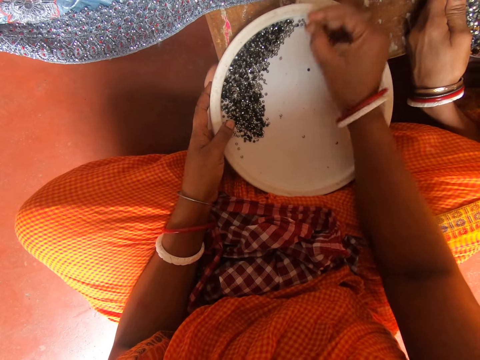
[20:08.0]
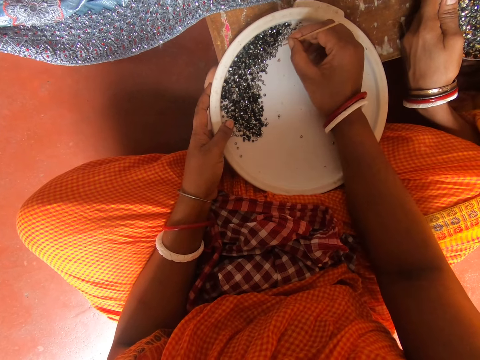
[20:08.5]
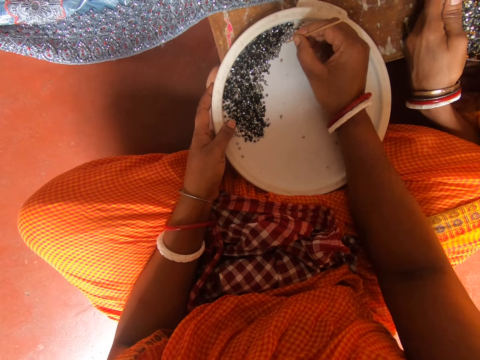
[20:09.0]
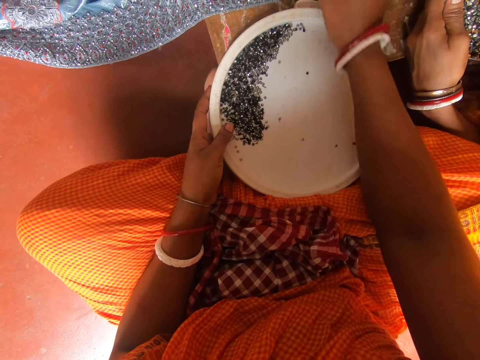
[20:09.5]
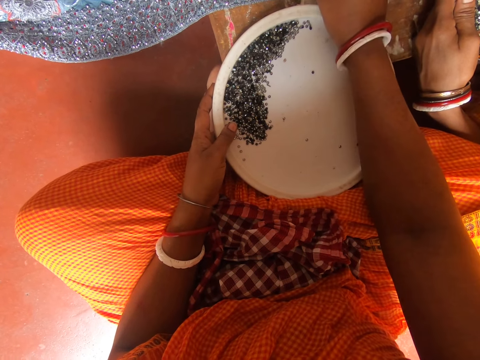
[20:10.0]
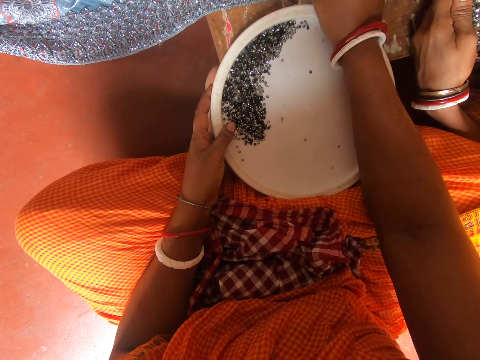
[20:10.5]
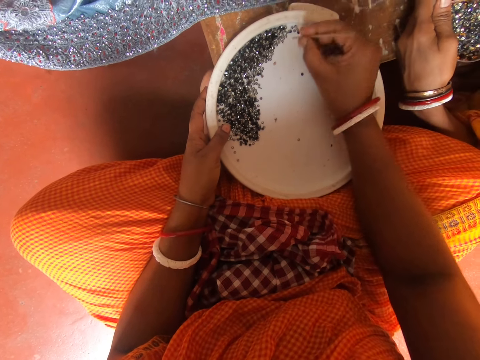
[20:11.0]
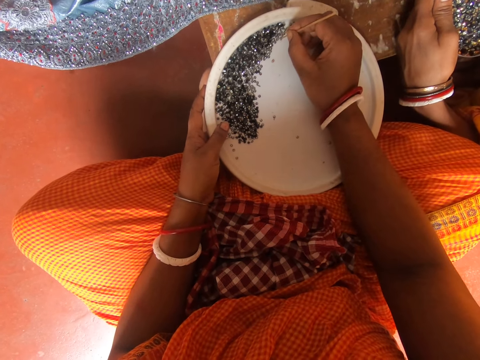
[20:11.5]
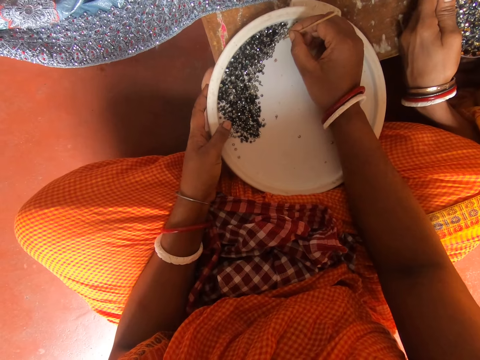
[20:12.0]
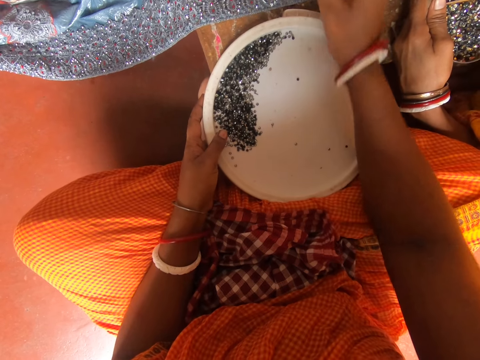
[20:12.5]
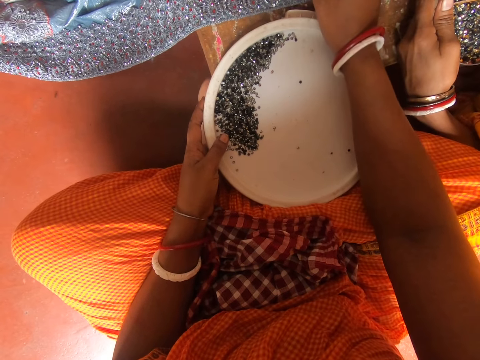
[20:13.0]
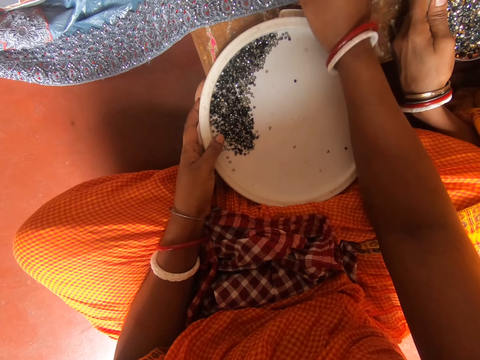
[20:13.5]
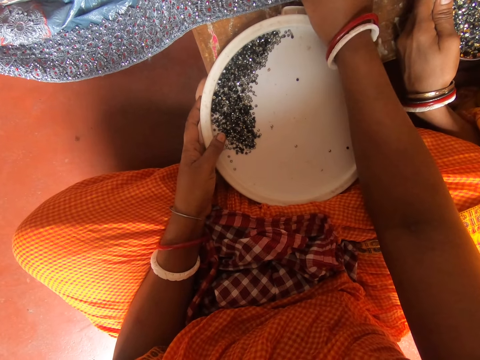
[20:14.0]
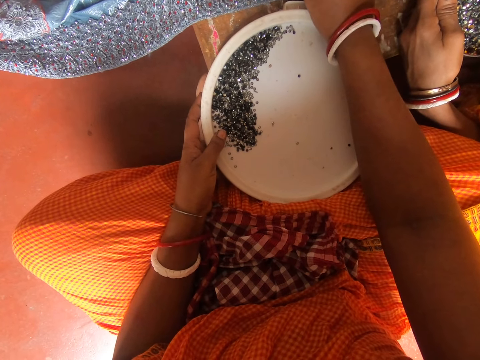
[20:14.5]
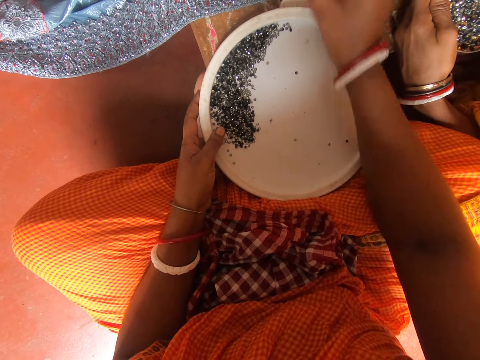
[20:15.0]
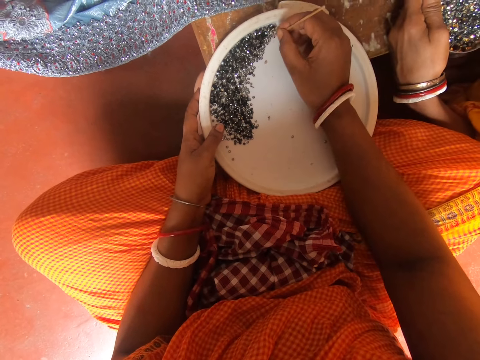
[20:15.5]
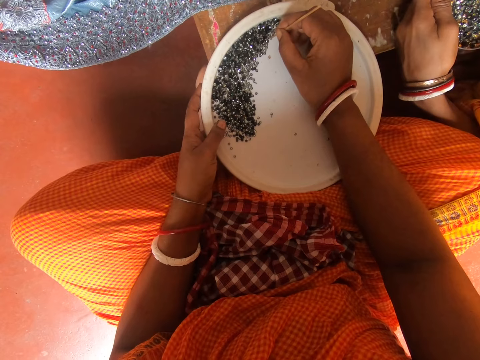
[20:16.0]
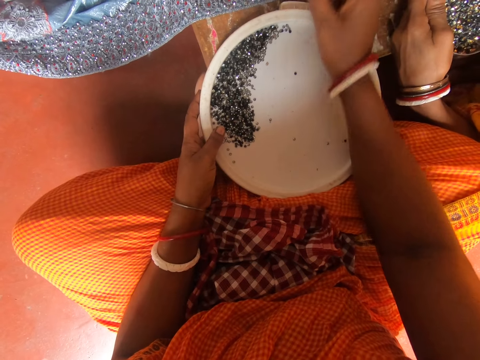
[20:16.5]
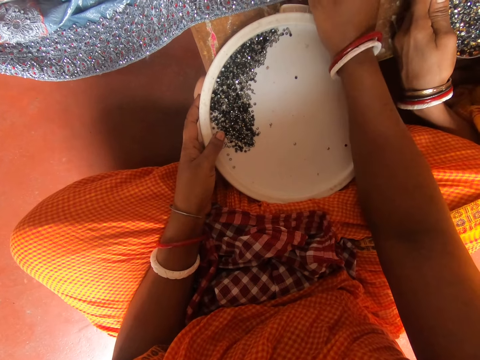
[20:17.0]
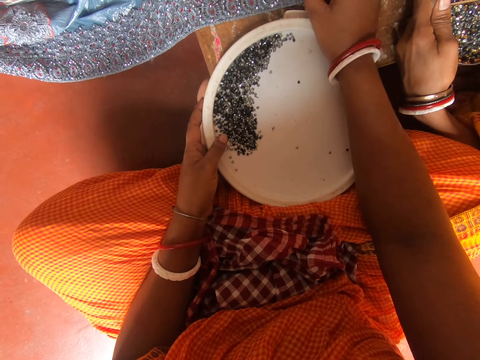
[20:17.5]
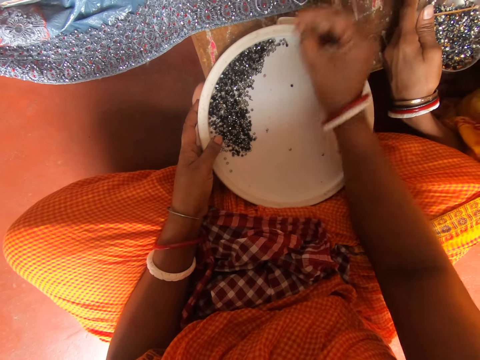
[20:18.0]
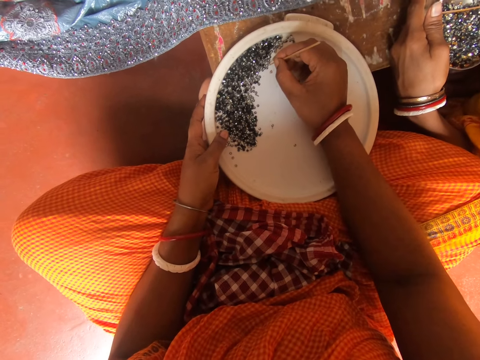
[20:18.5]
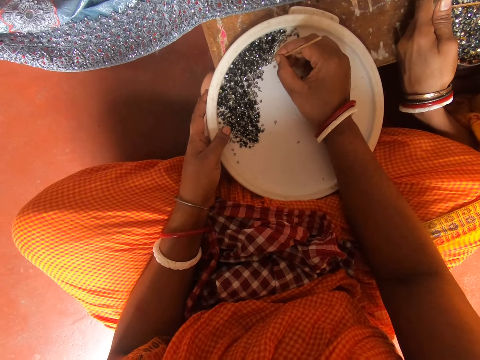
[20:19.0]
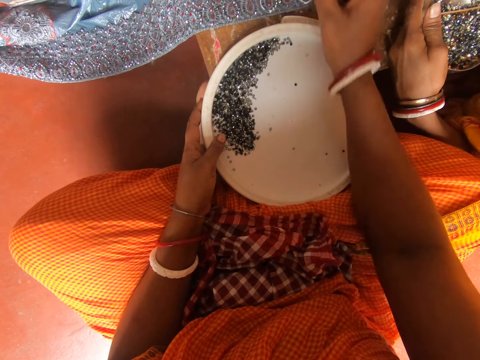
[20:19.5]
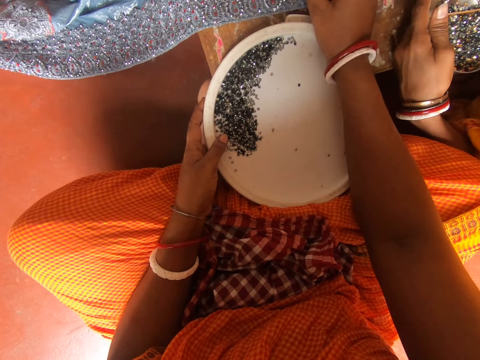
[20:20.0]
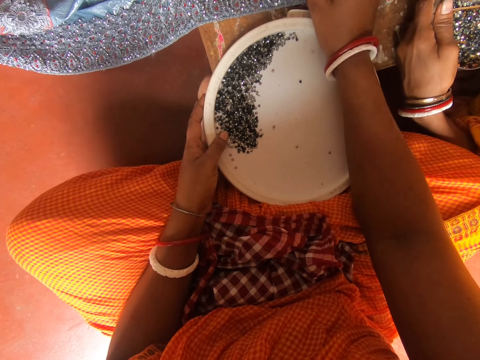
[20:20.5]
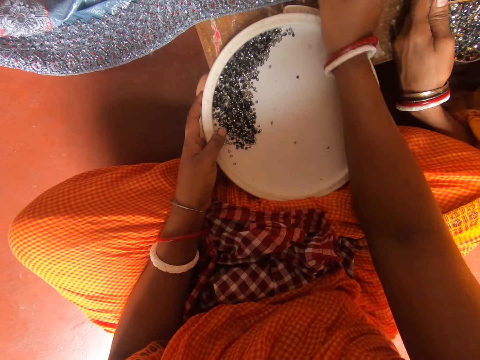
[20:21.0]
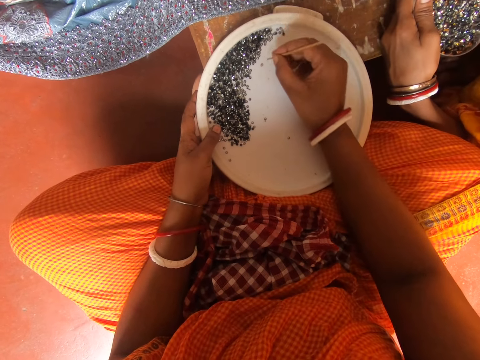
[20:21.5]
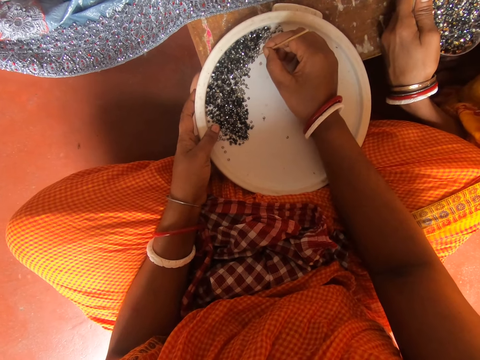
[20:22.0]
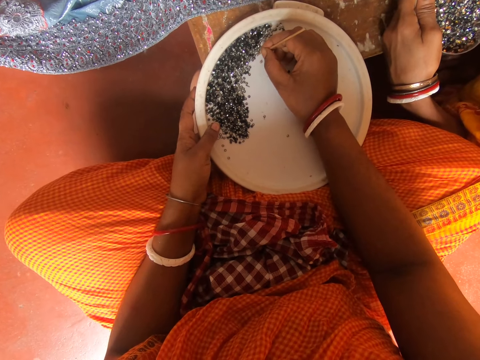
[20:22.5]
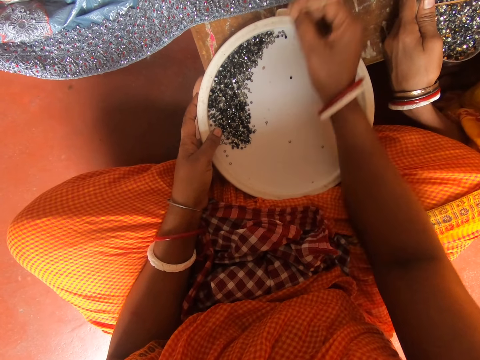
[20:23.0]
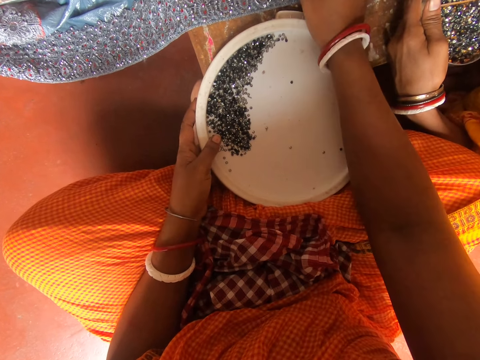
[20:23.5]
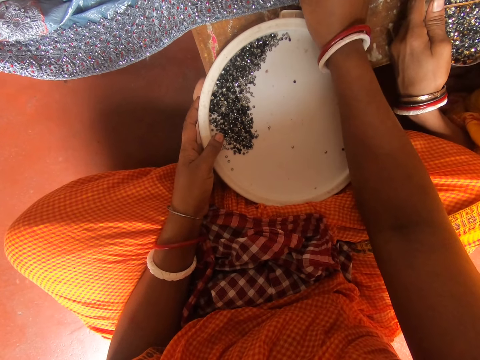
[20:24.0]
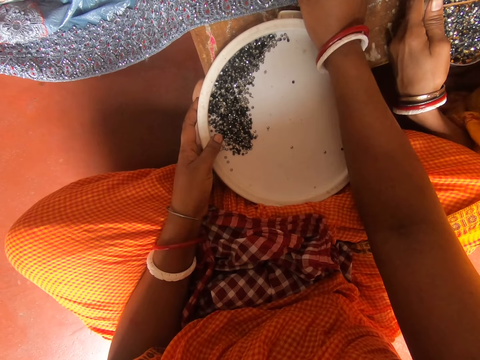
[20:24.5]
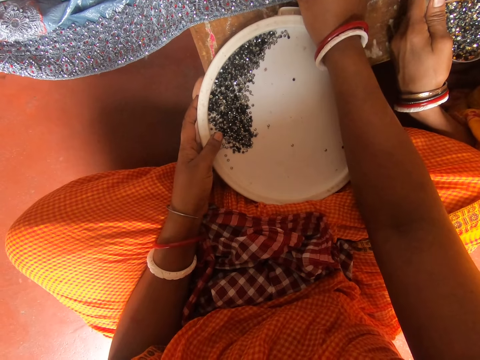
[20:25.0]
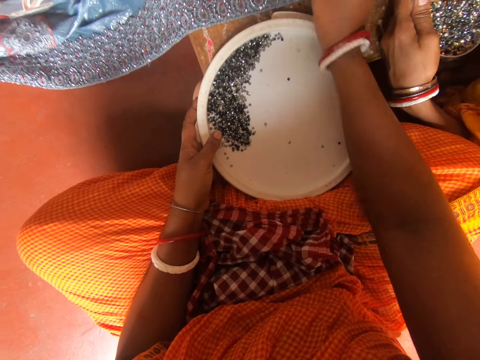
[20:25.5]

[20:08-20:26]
The camera wearer picks the piece of decorative glitter in the tray with a piece of stick. They decorate the piece of cloth with the decorative glitter in the tray. They pick the piece of decorative glitter in the tray with the piece of stick. They decorate the piece of cloth with the decorative glitter in the tray. They pick the piece of decorative glitter in the tray with the piece of stick. They decorate the piece of cloth with the decorative glitter in the tray. They pick the piece of decorative glitter in the tray with the piece of stick. They decorate the piece of cloth with the decorative glitter in the tray. They pick the piece of decorative glitter in the tray with the piece of stick. They decorate the piece of cloth with the decorative glitter in the tray.

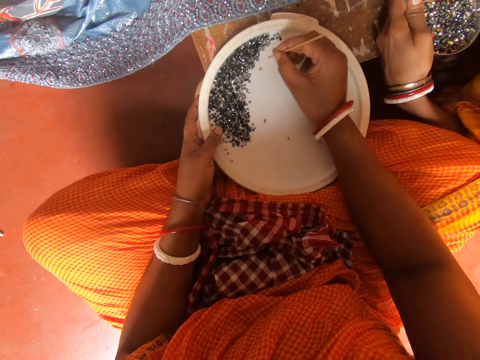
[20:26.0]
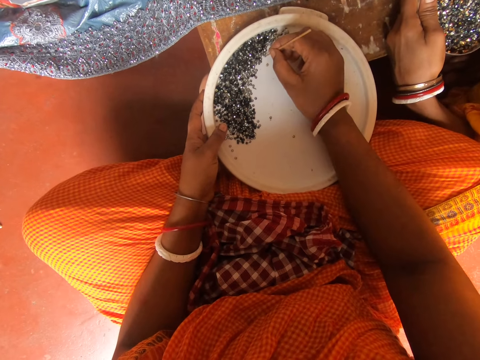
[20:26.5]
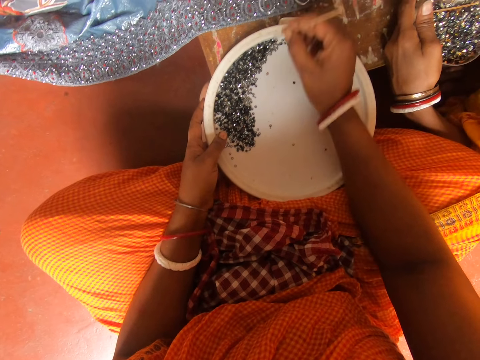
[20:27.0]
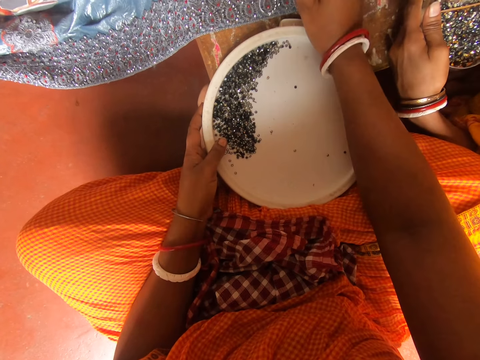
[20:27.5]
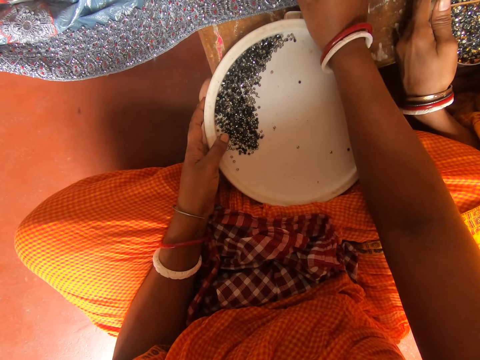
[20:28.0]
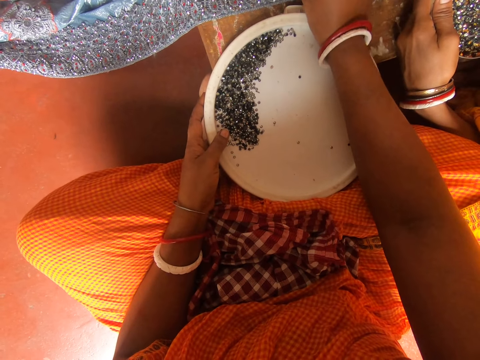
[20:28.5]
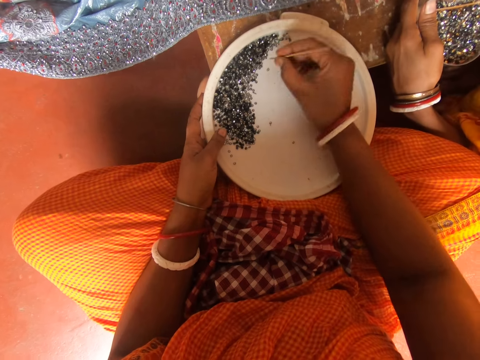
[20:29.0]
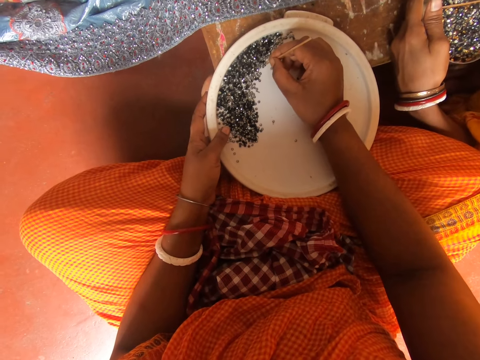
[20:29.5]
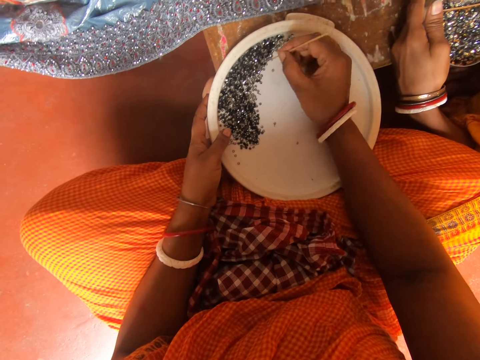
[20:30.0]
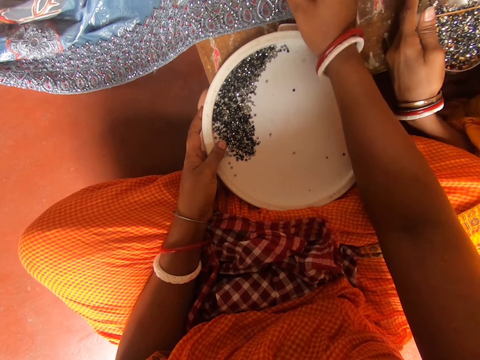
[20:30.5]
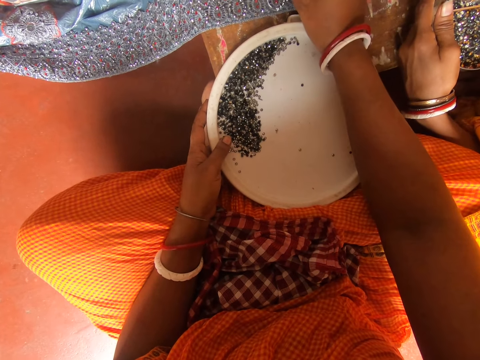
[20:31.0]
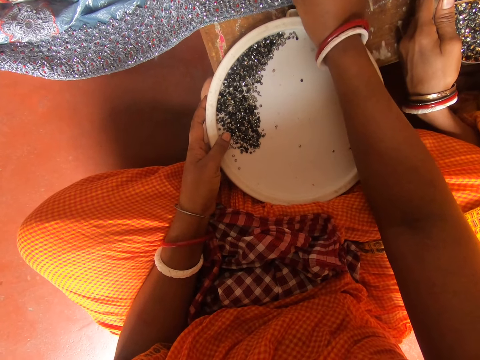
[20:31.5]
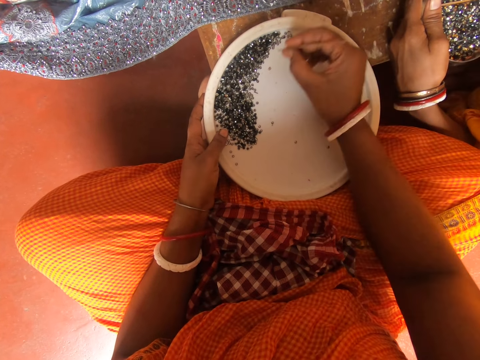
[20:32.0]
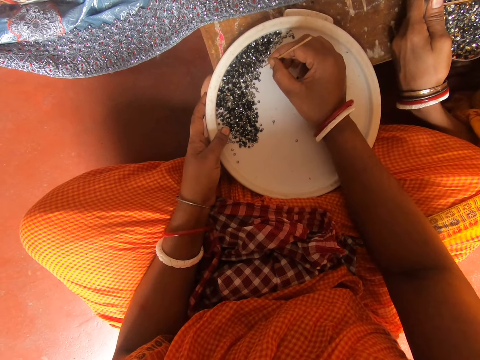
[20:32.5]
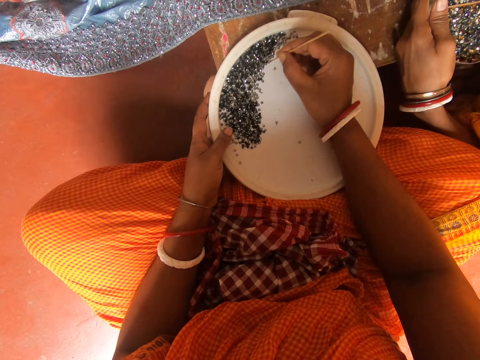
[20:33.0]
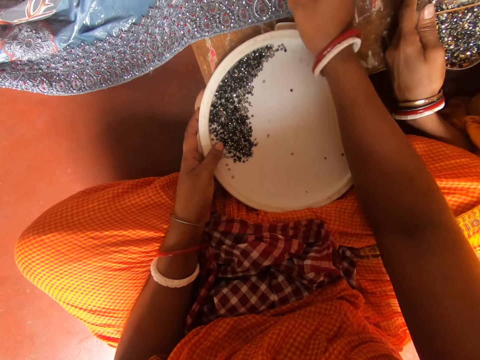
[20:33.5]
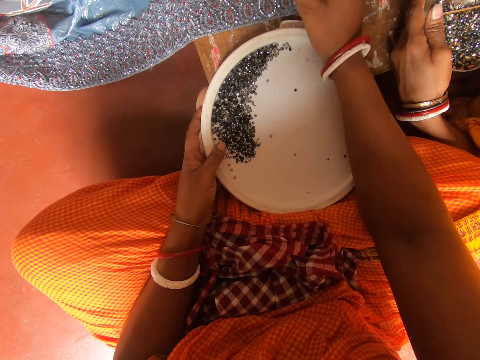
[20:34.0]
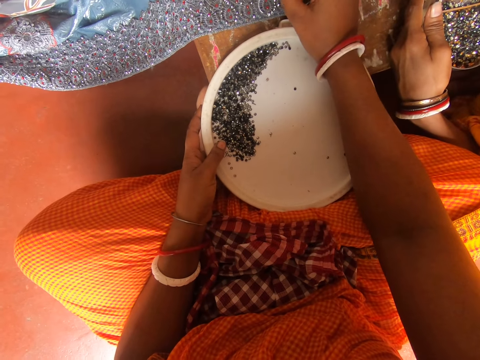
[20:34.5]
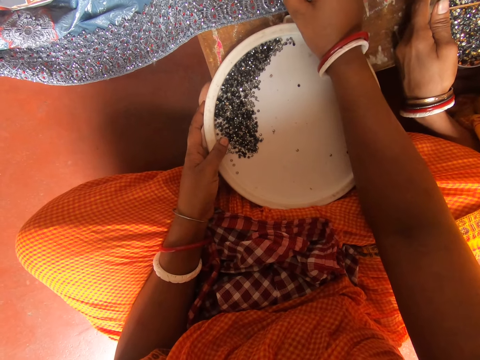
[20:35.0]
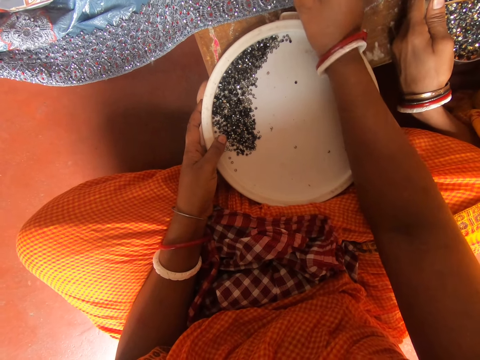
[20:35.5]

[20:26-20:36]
The camera wearer picks the piece of decorative glitter in the tray with a piece of stick. They decorate the piece of cloth with the decorative glitter in the tray. They pick the piece of decorative glitter in the tray with the piece of stick. They decorate the piece of cloth with the decorative glitter in the tray. They pick the piece of decorative glitter in the tray with the piece of stick. They decorate the piece of cloth with the decorative glitter in the tray.
